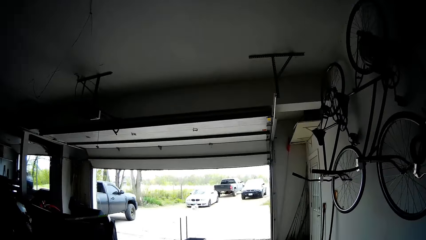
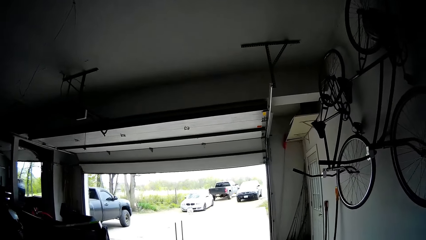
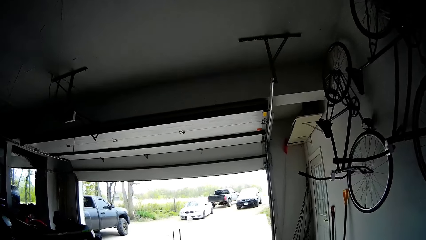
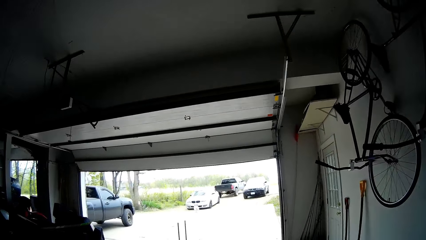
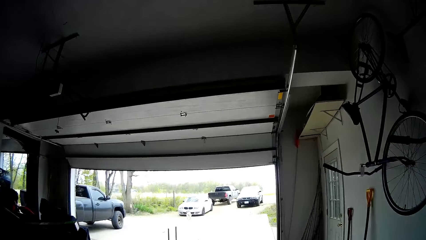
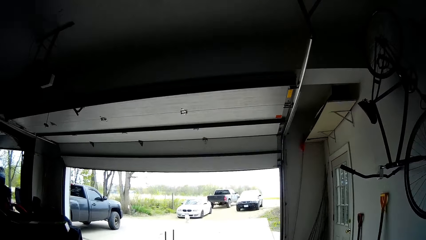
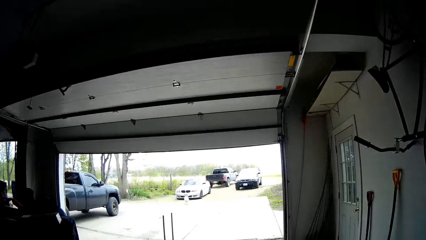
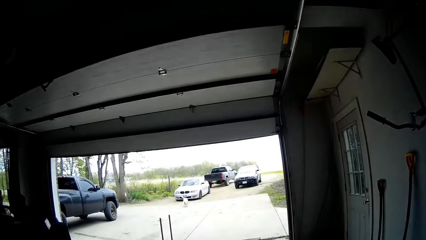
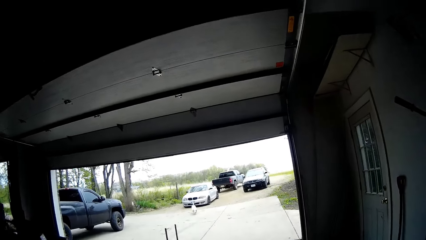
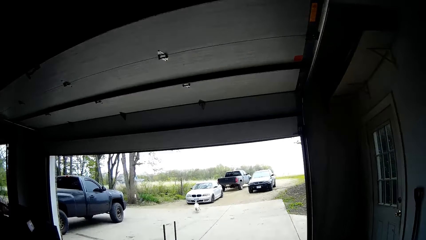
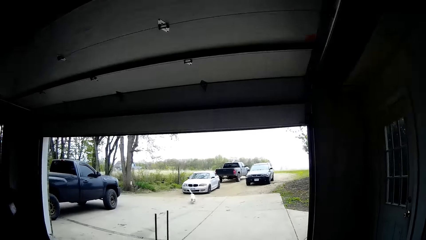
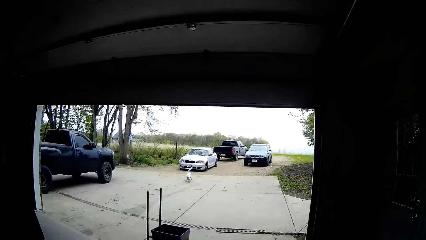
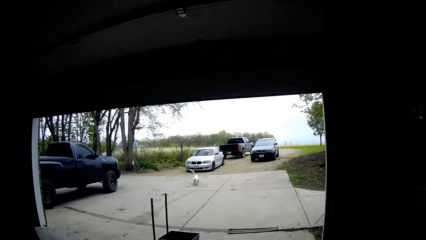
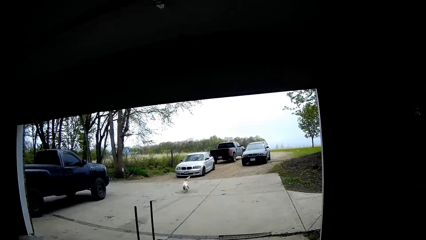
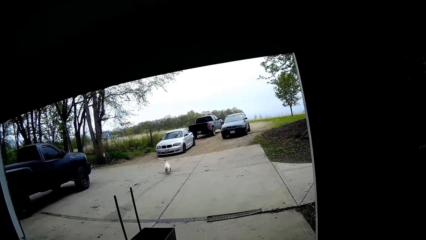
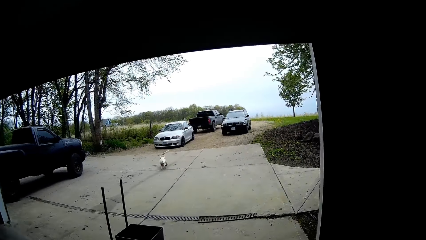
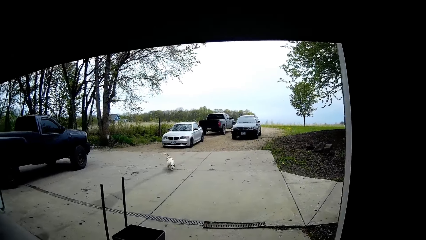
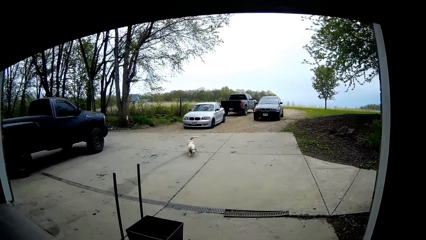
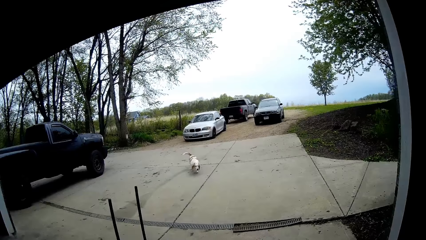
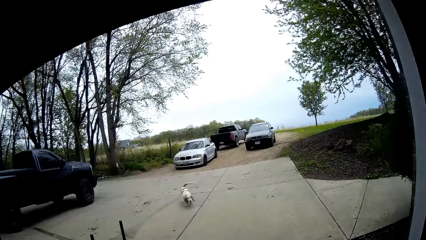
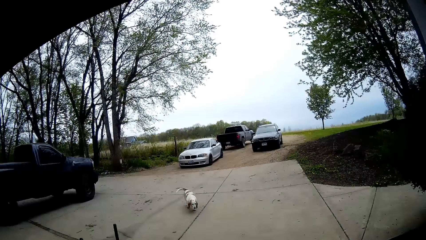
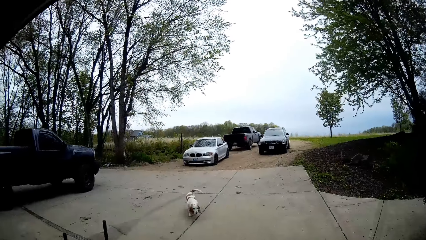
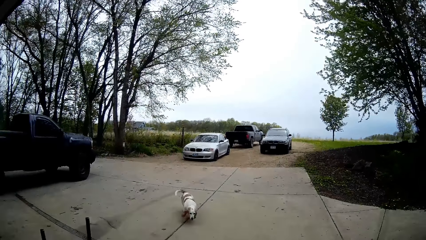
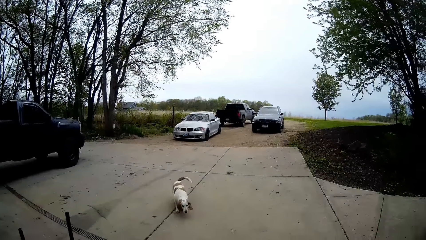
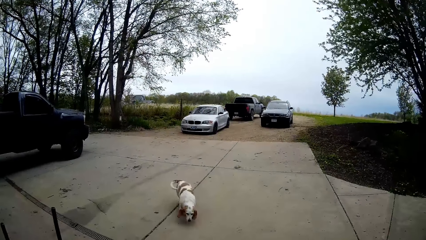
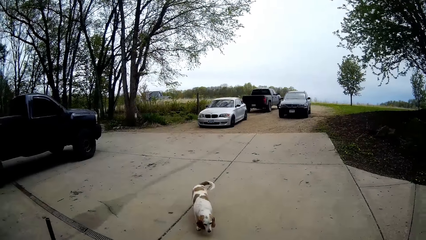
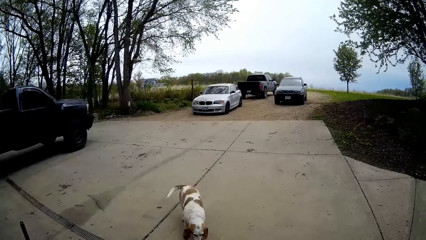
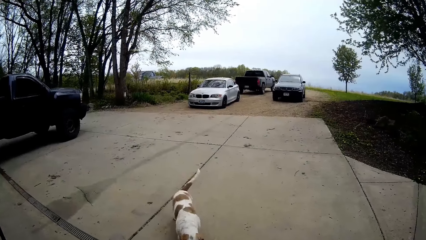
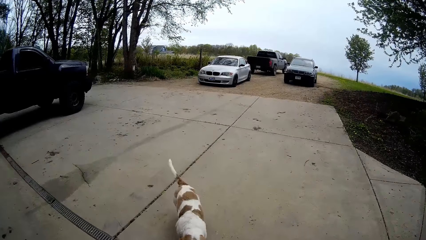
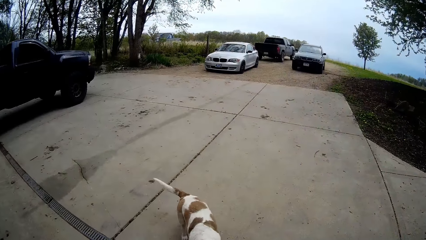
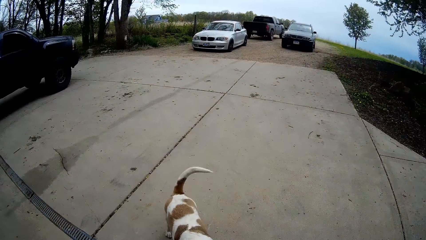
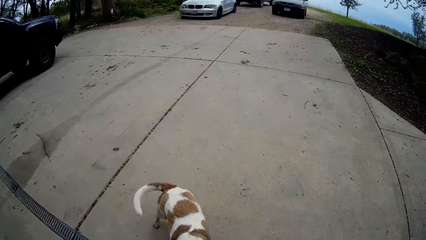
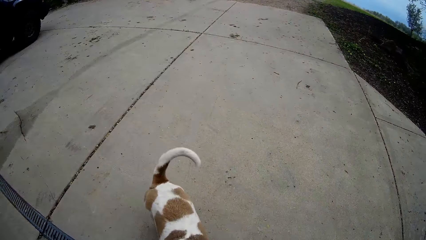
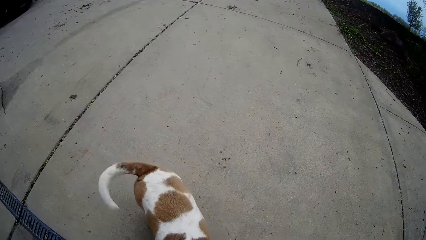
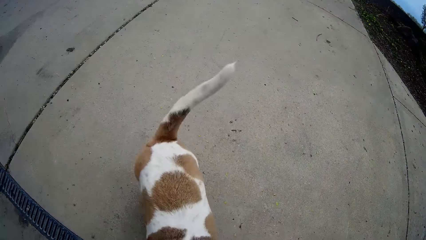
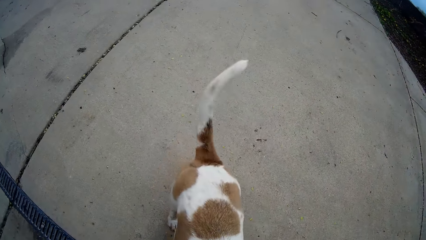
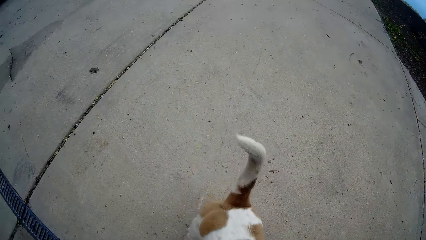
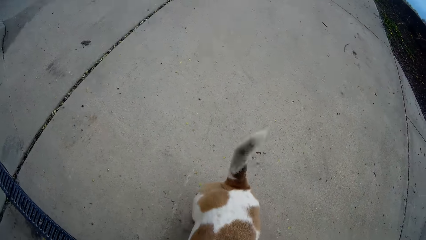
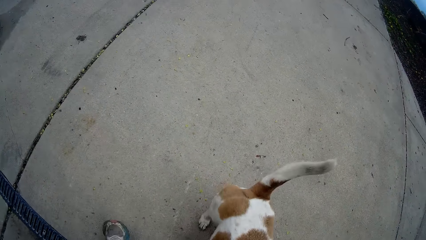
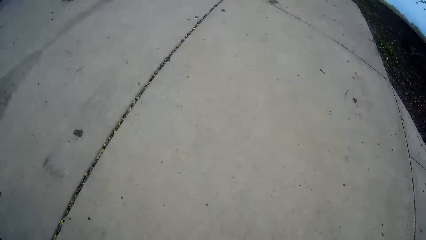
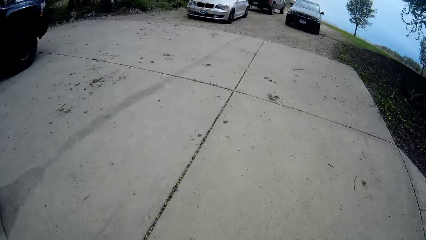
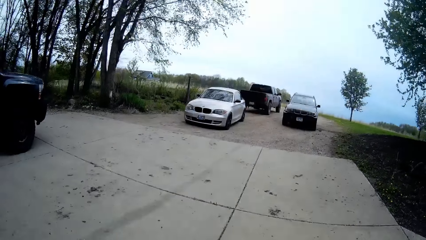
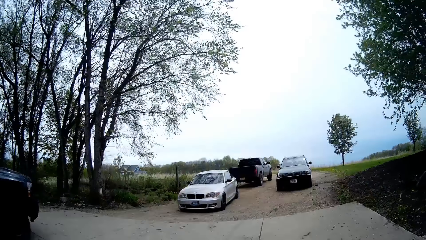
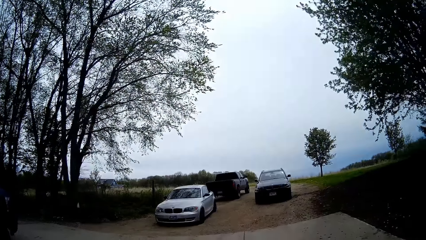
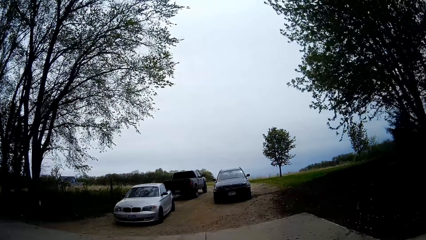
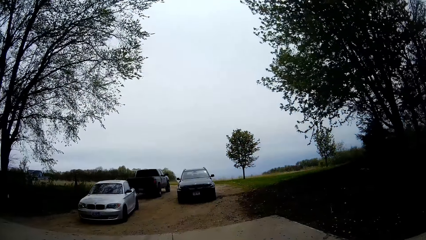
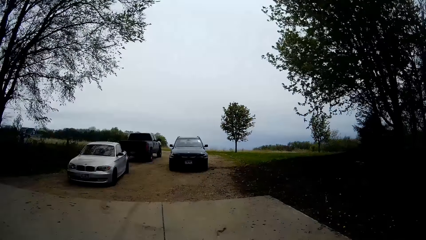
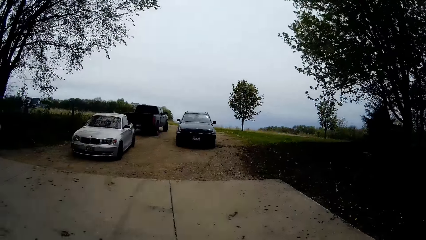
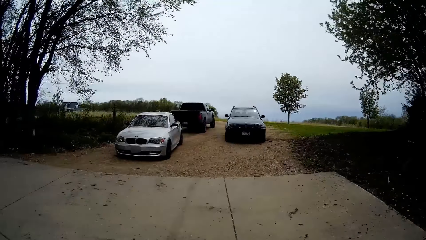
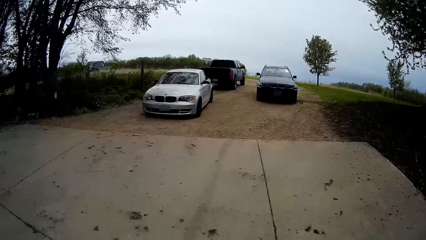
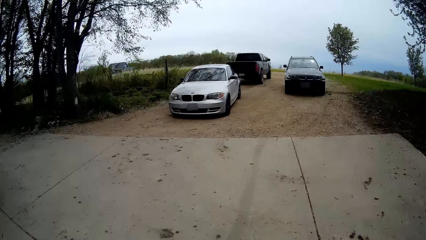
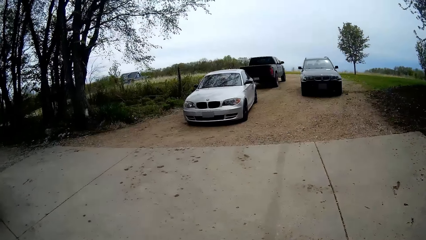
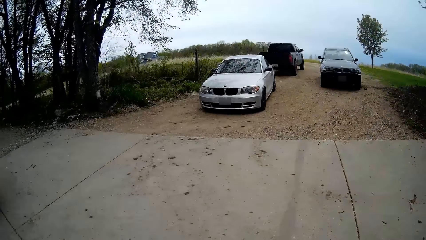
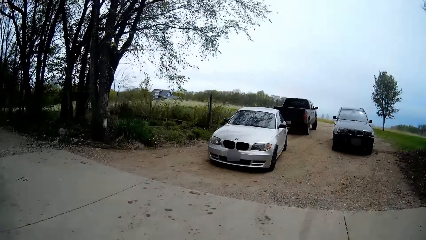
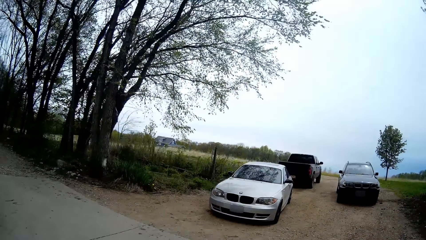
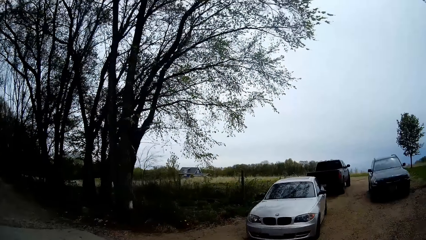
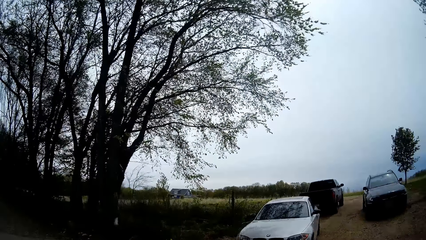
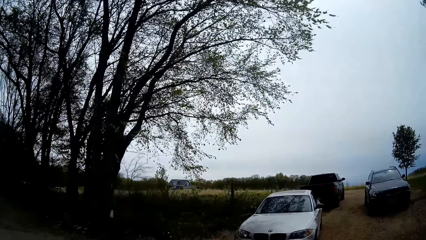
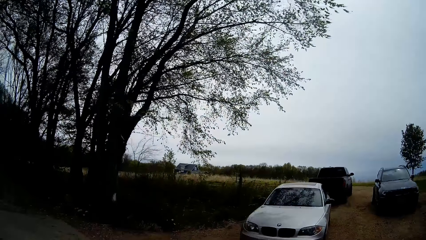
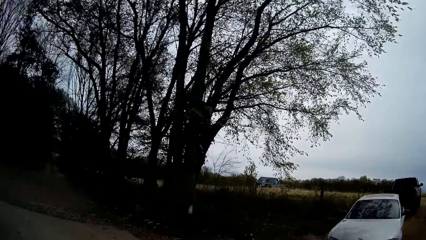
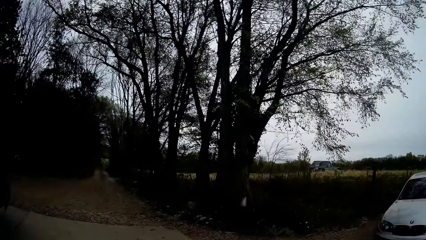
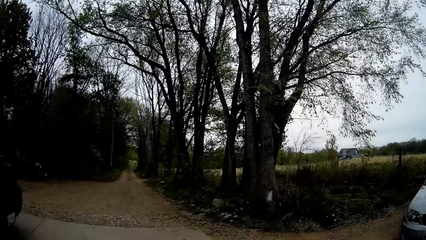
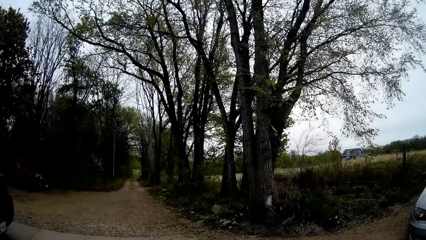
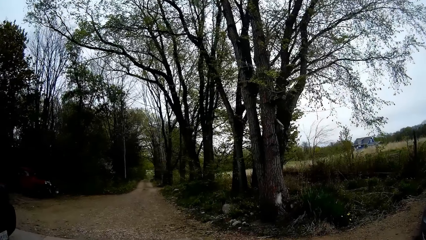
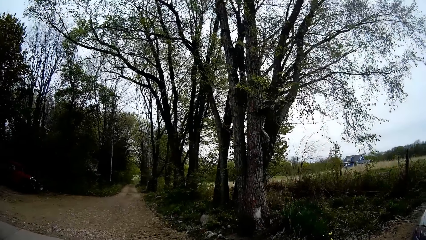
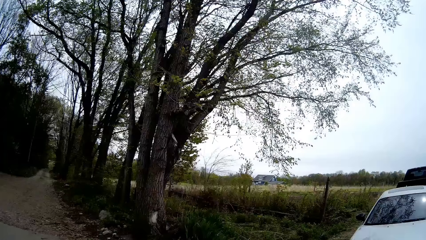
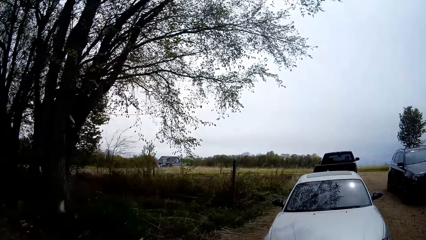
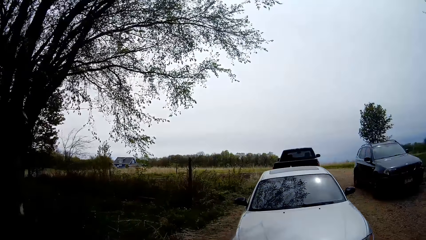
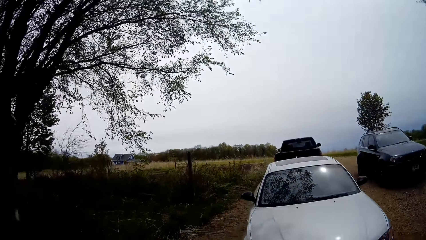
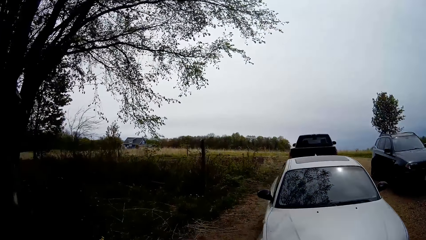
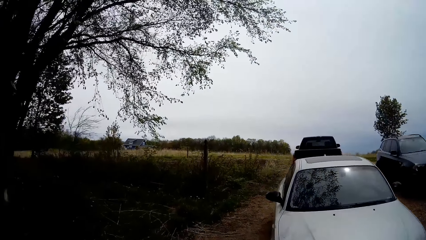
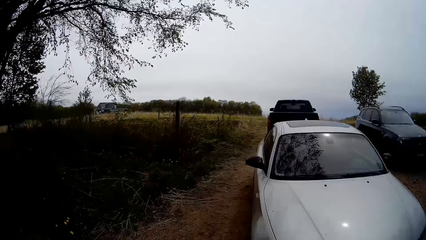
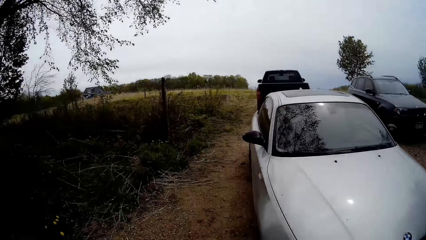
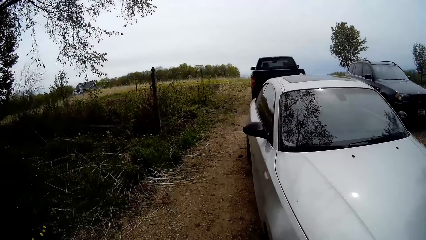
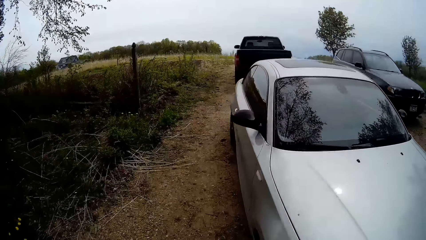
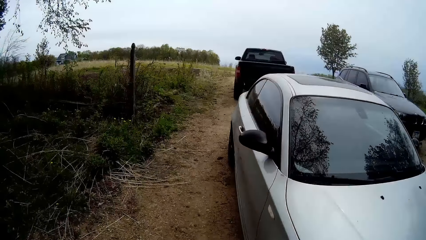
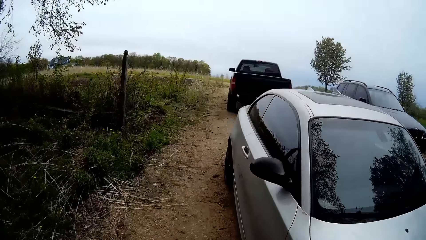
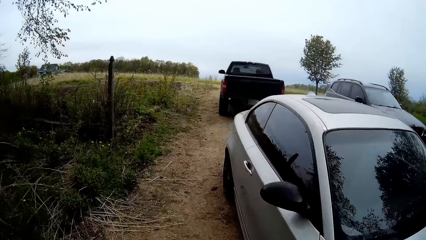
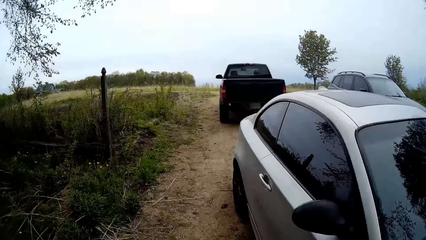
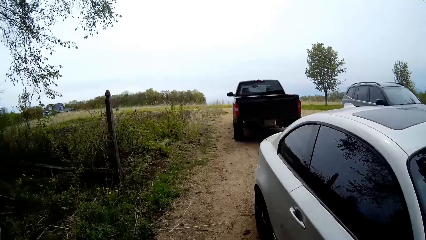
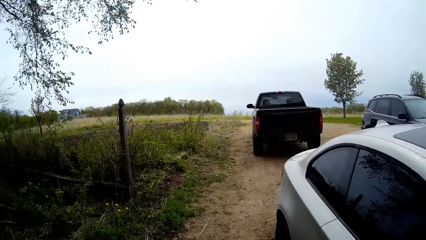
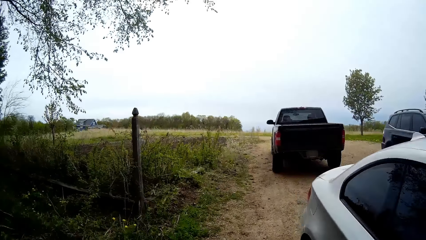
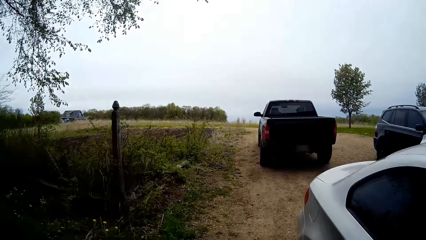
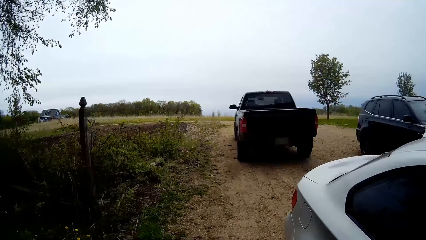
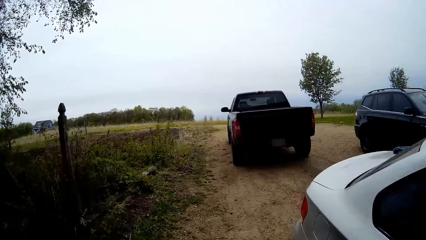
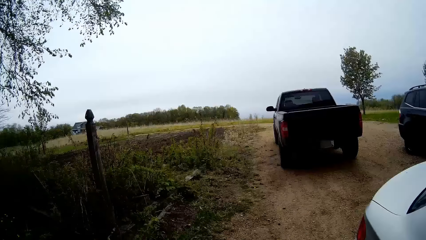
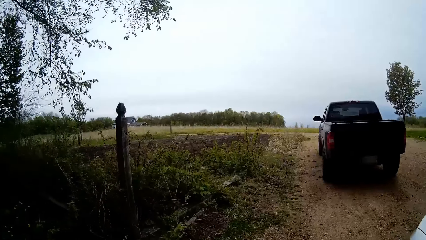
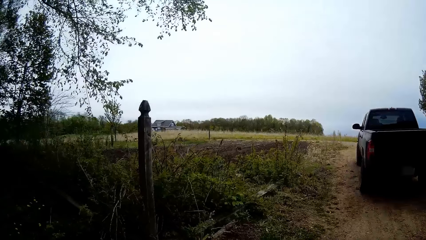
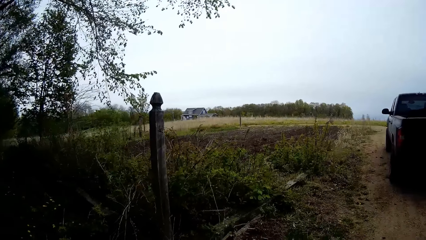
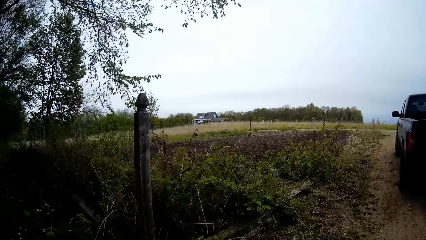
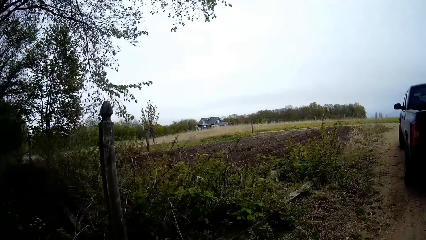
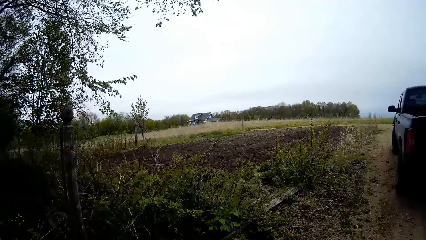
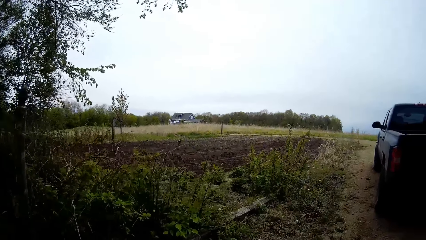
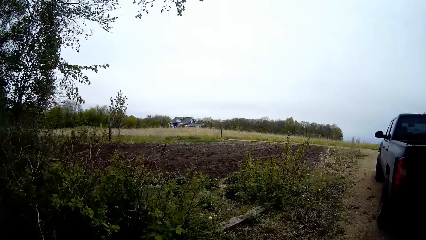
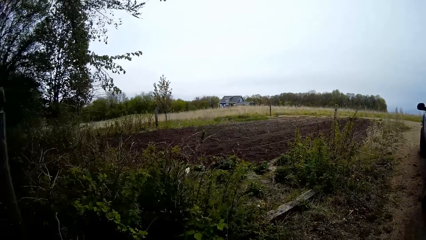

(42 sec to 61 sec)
The camera wearer interacts with a dog. They walk out of the garage onto a driveway. They walk outside. They walk from the driveway towards a cultivated land.
